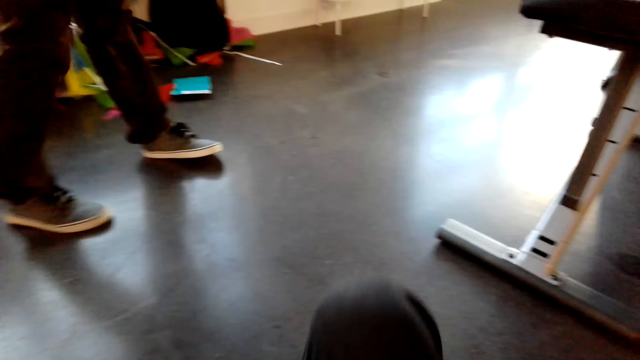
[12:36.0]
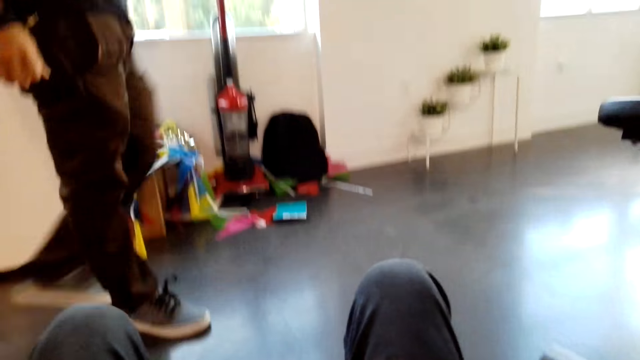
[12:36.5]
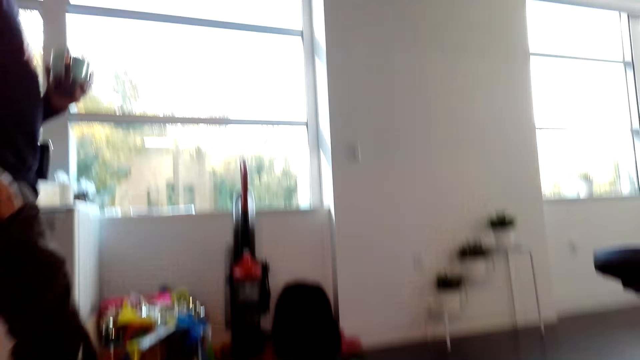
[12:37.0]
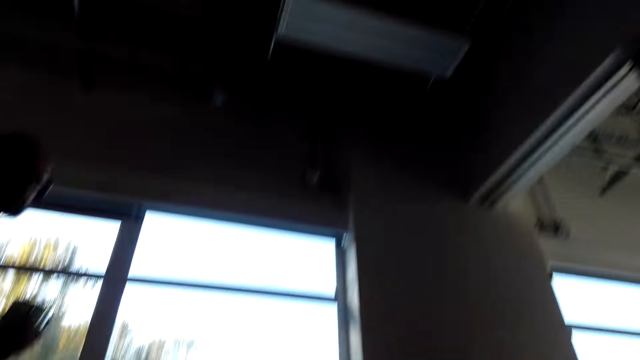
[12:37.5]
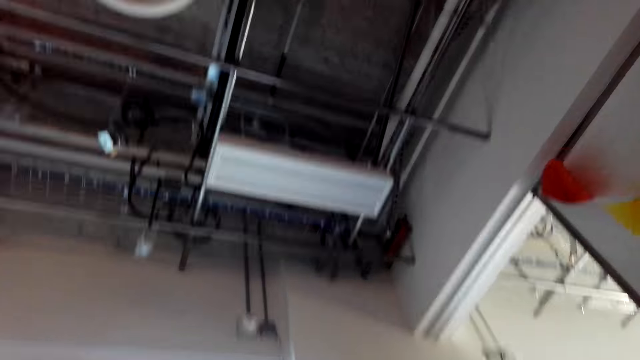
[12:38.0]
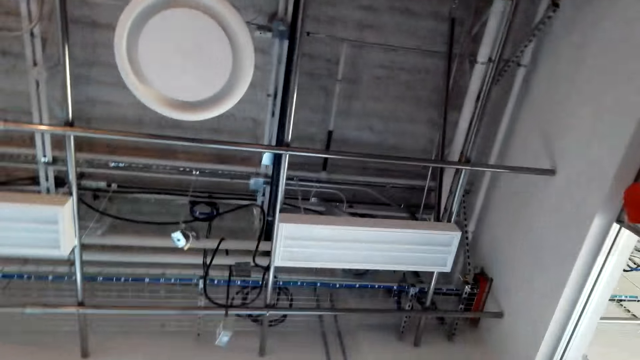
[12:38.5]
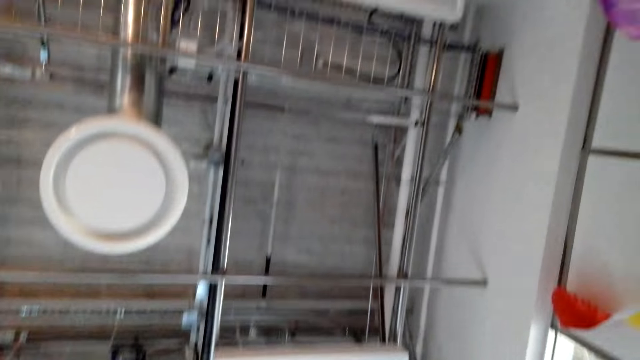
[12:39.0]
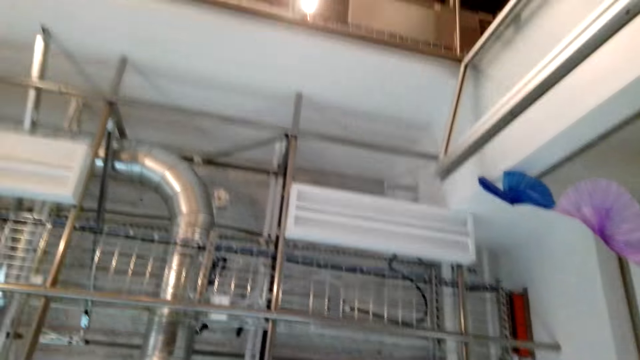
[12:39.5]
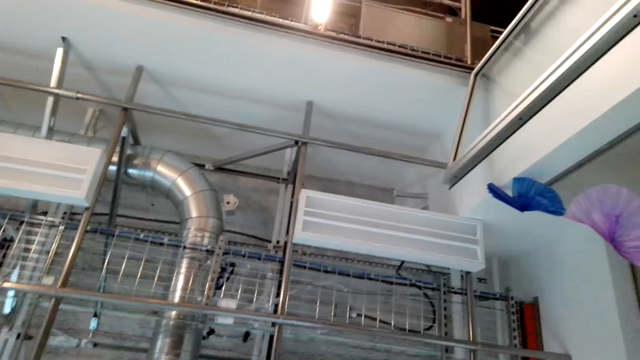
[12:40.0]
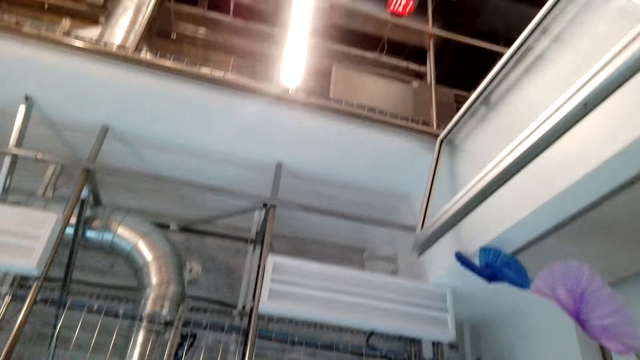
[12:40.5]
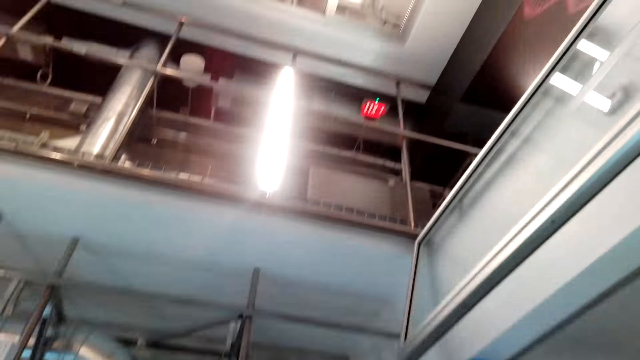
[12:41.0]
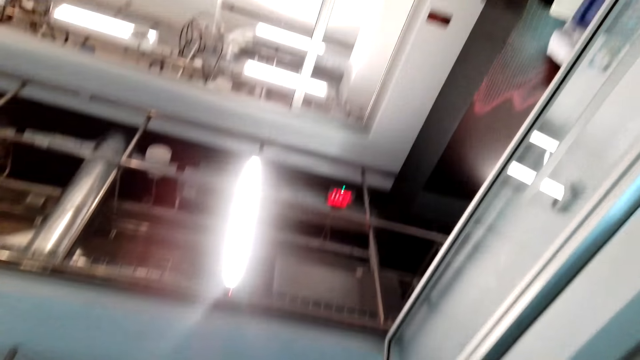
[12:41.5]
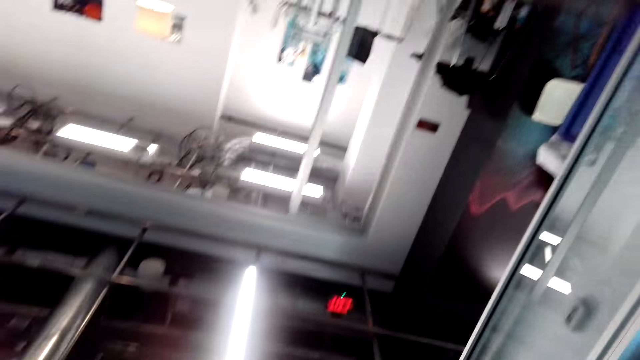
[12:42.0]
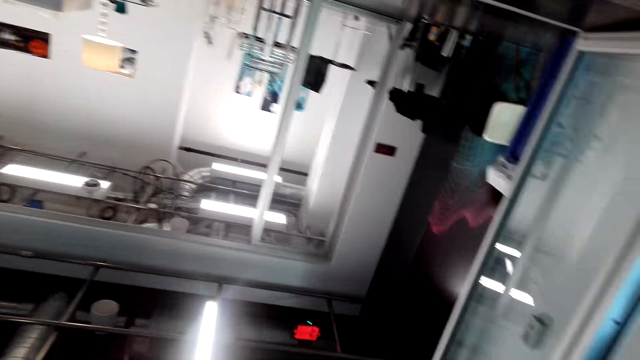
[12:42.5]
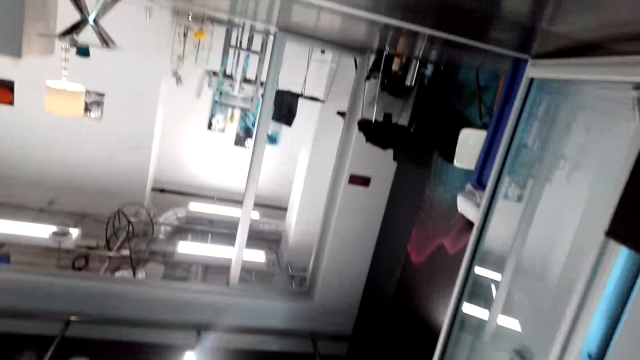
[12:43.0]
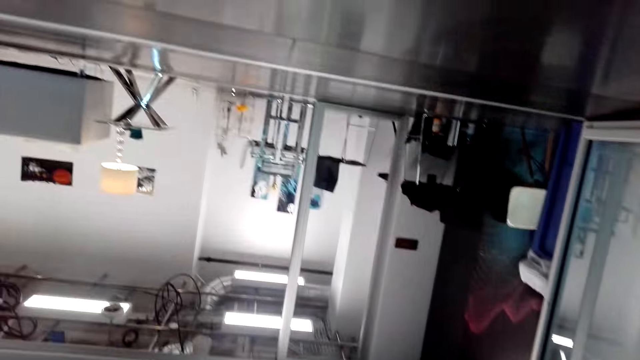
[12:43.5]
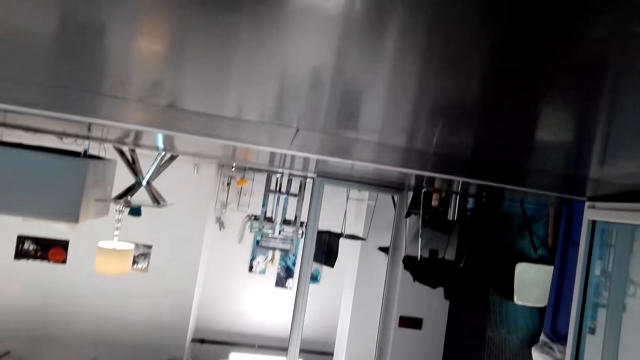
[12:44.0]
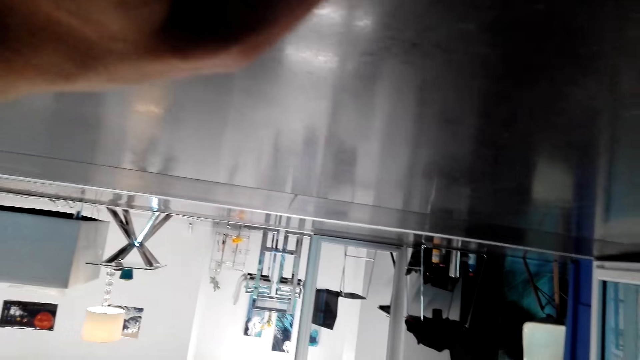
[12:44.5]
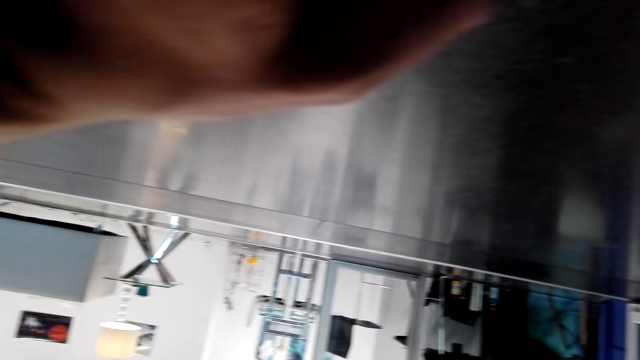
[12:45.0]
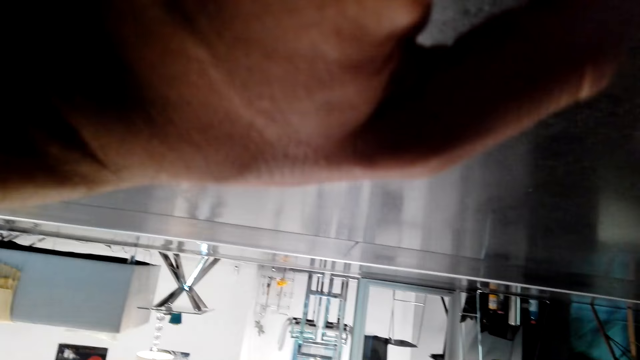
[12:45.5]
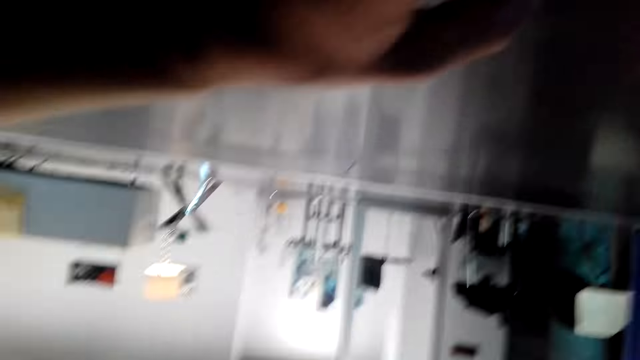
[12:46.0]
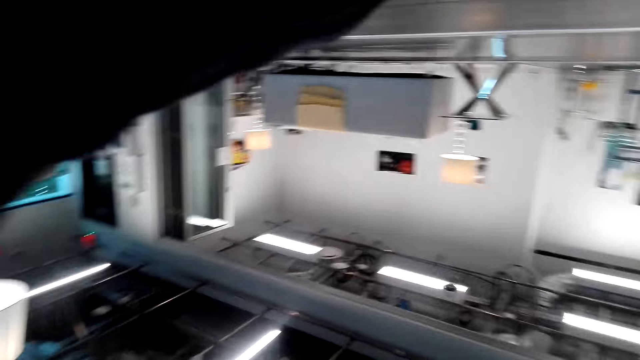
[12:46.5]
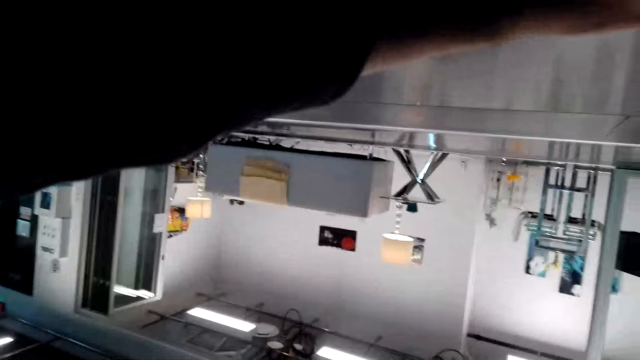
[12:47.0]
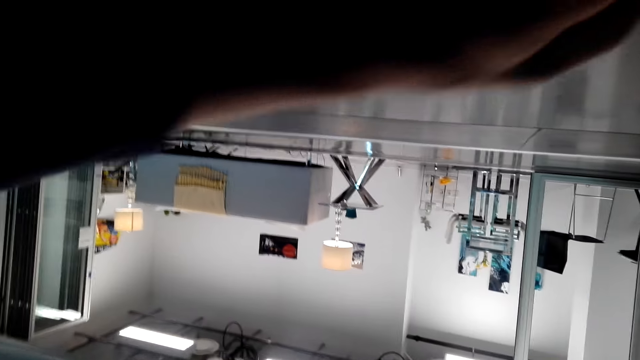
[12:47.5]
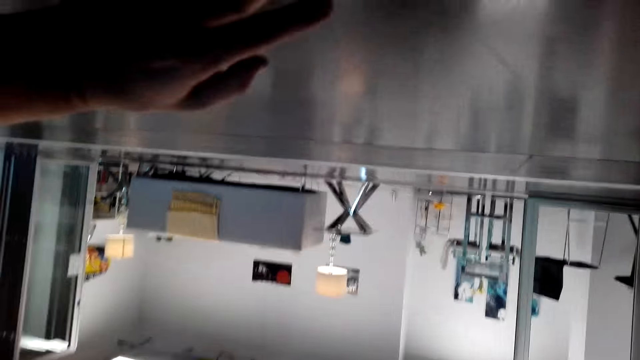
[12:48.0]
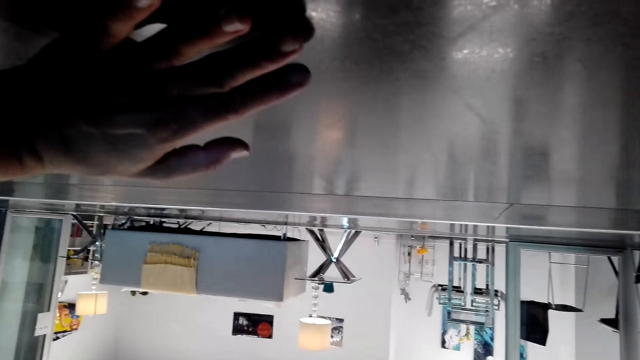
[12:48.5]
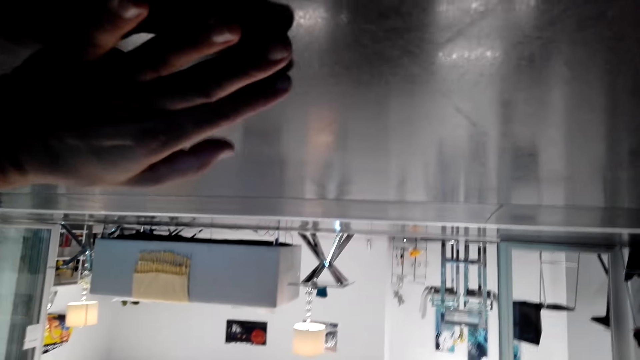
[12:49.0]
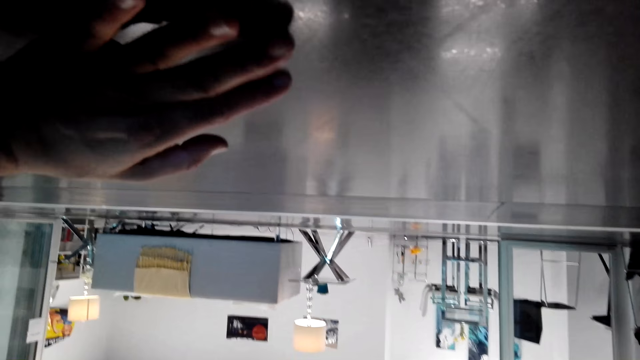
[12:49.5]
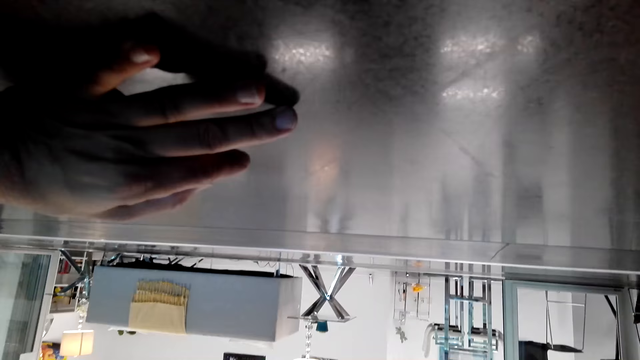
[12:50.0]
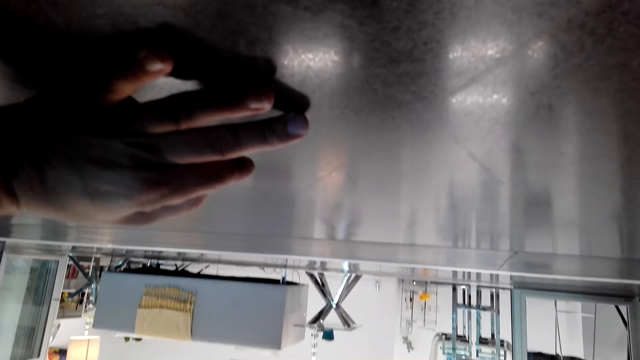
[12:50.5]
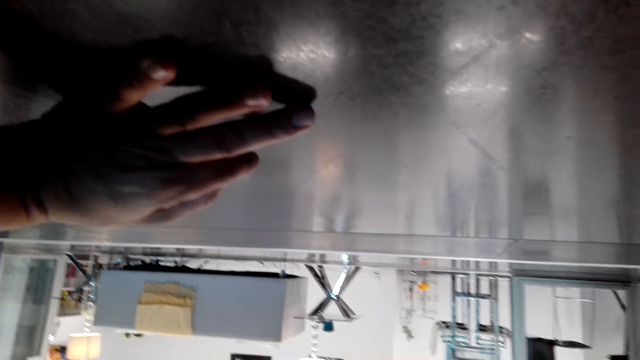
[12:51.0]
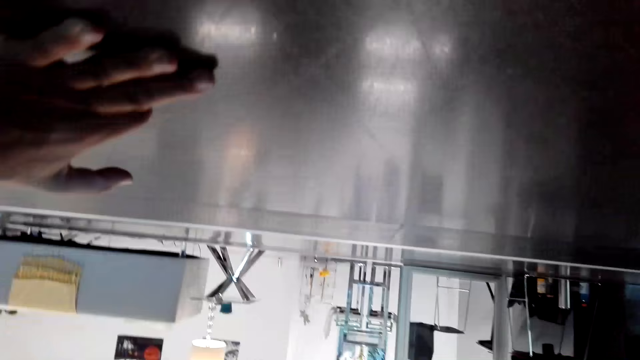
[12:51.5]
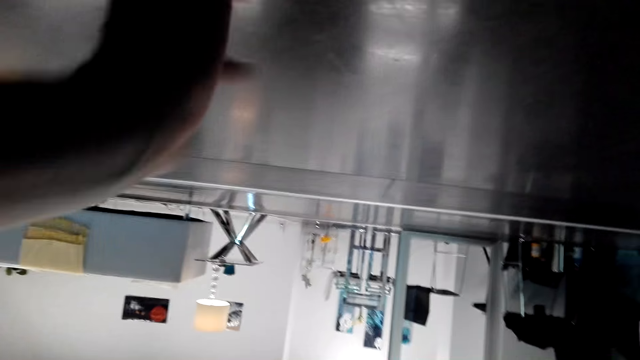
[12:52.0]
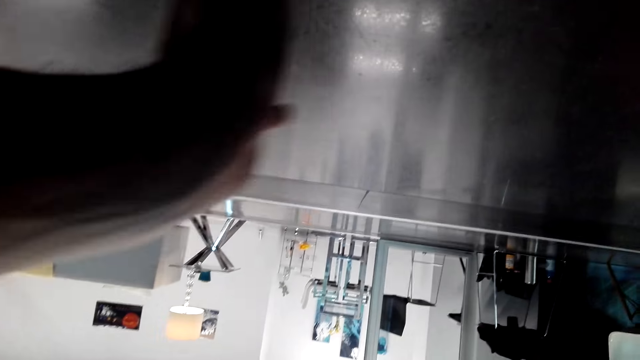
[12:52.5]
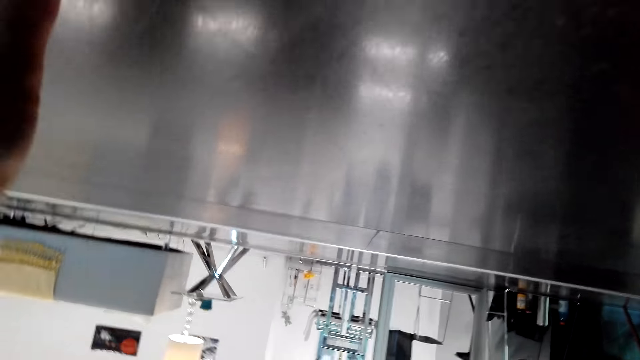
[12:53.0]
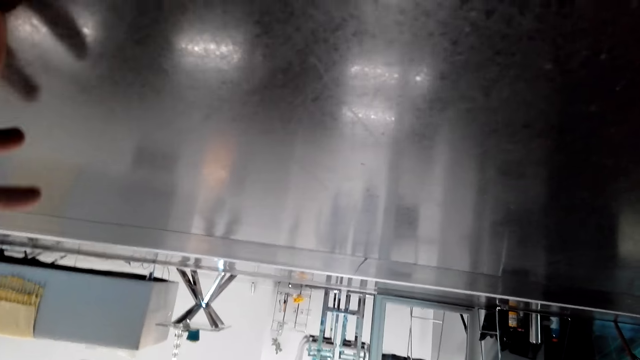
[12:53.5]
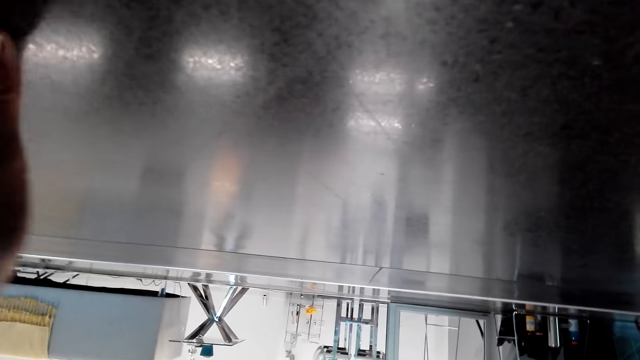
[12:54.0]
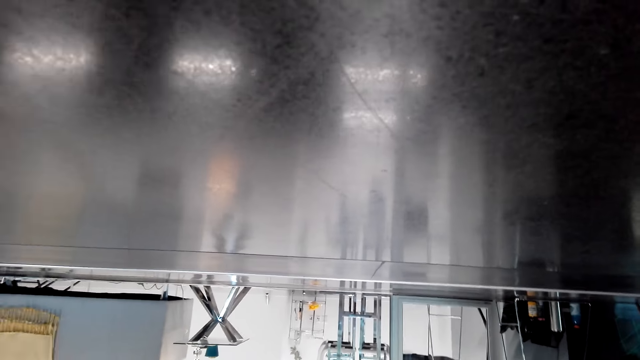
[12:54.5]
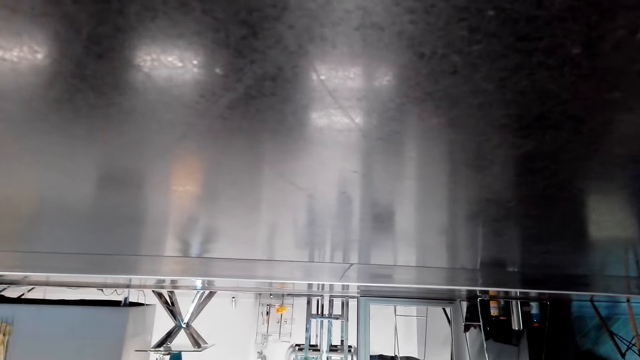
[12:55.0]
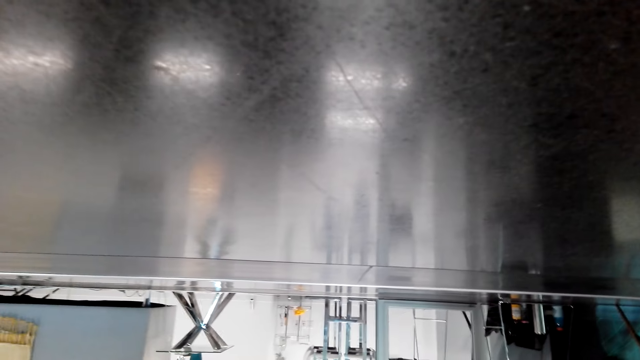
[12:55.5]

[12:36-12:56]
The camera wearer moves on the floor. They look around. They do exercise. They speak. A man speaks. The camera wearer laughs and moves a hand. They look around. The man speaks.
